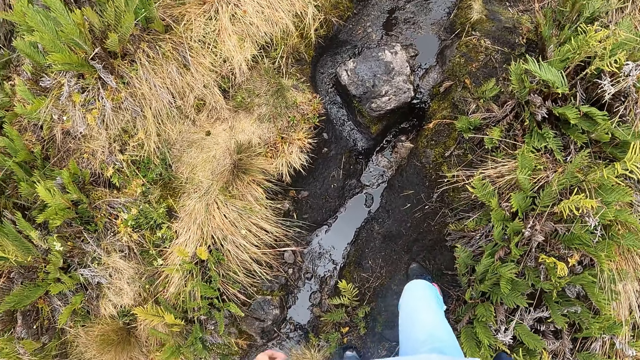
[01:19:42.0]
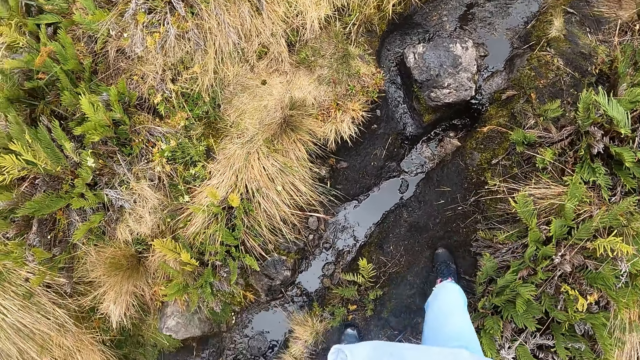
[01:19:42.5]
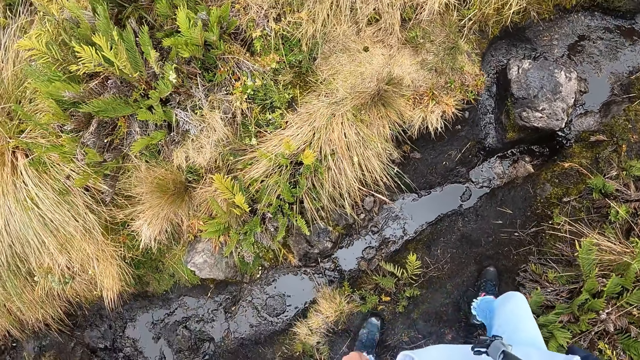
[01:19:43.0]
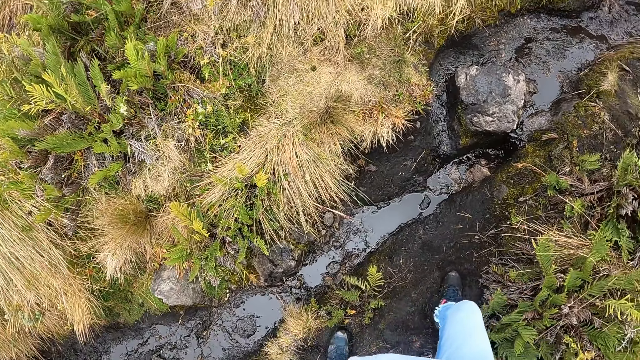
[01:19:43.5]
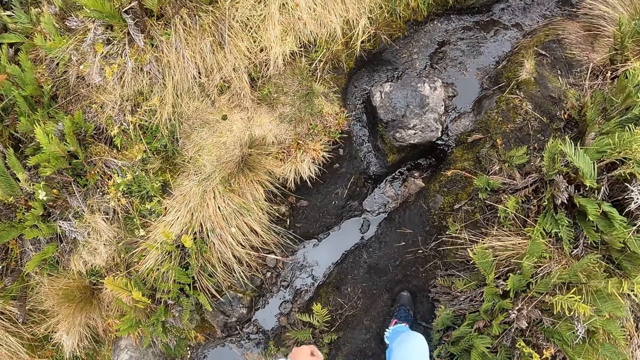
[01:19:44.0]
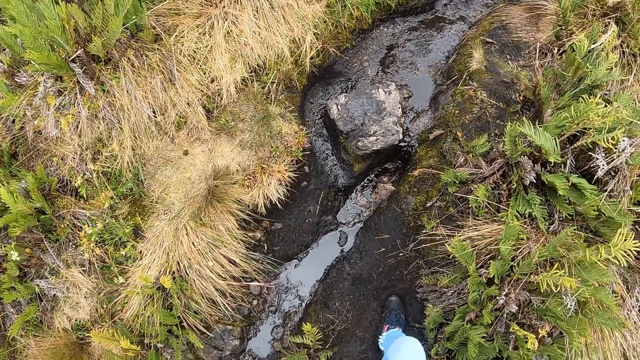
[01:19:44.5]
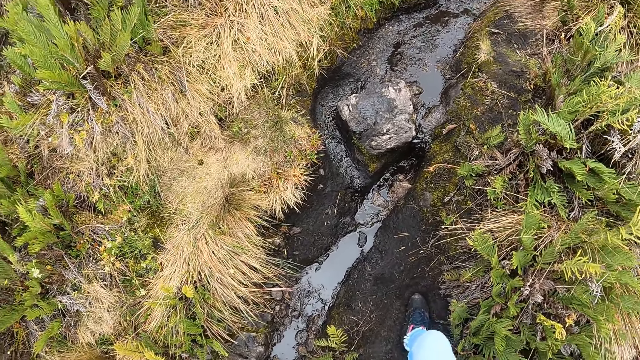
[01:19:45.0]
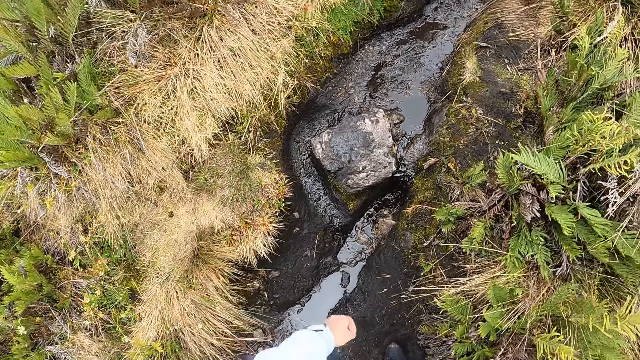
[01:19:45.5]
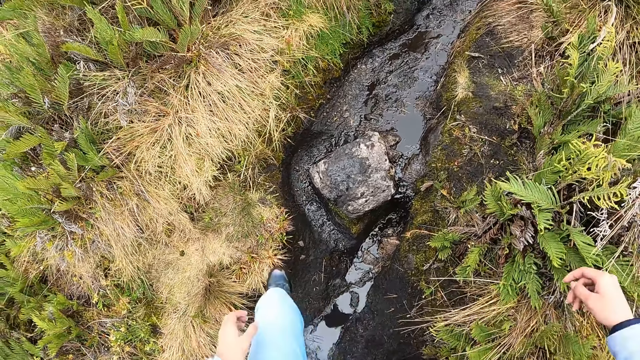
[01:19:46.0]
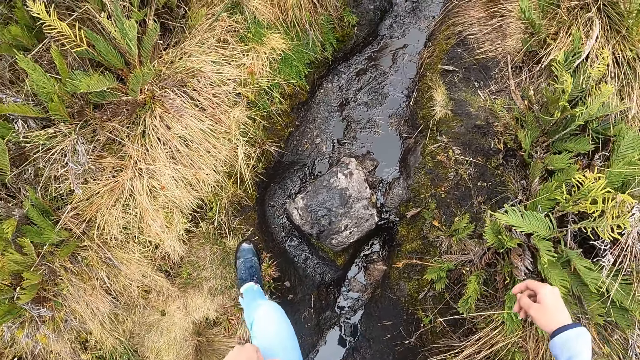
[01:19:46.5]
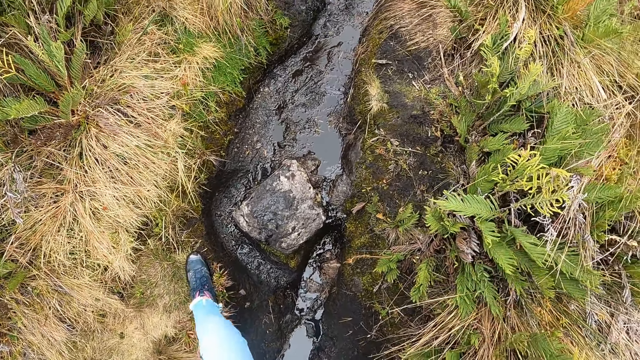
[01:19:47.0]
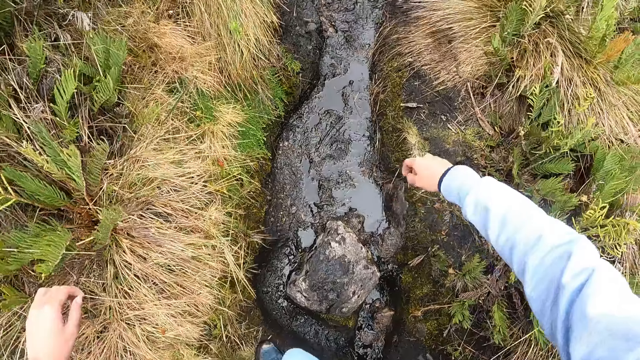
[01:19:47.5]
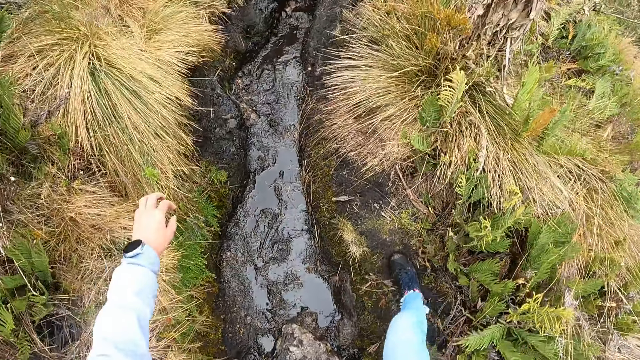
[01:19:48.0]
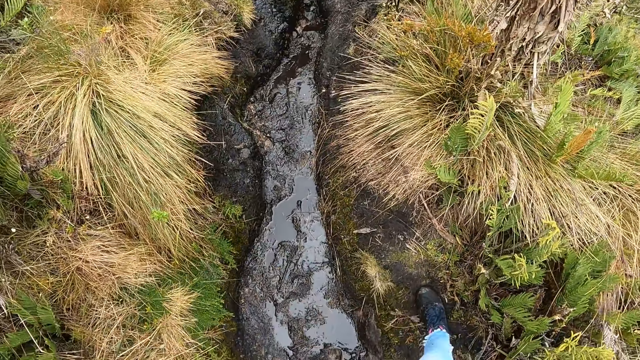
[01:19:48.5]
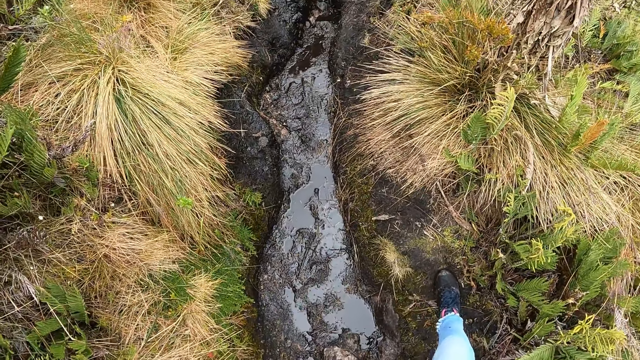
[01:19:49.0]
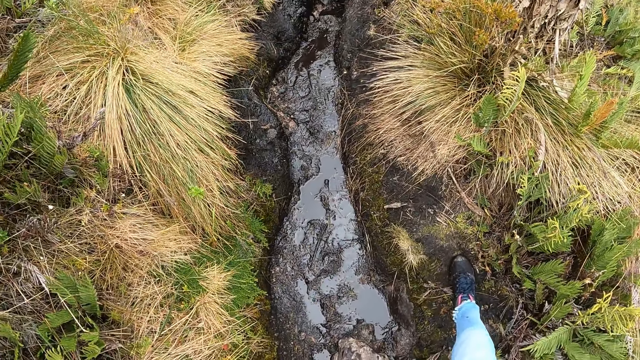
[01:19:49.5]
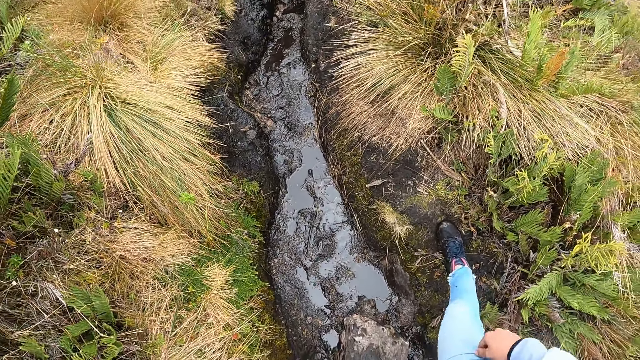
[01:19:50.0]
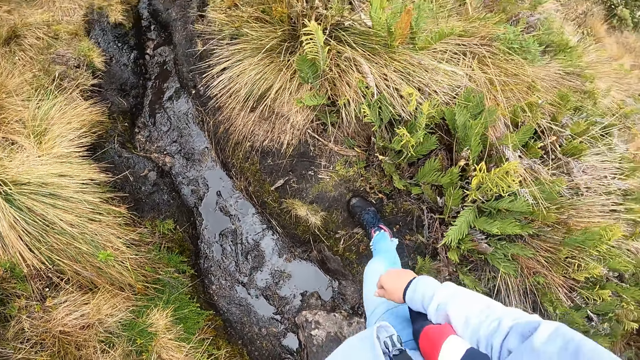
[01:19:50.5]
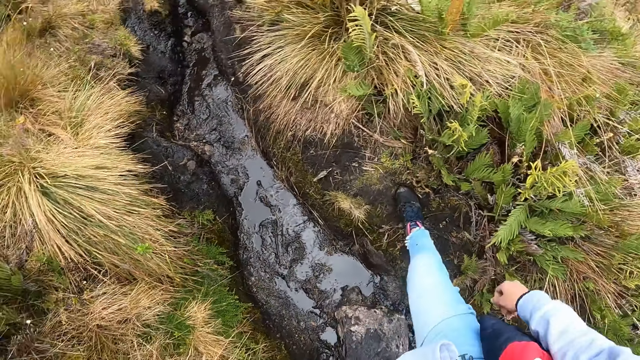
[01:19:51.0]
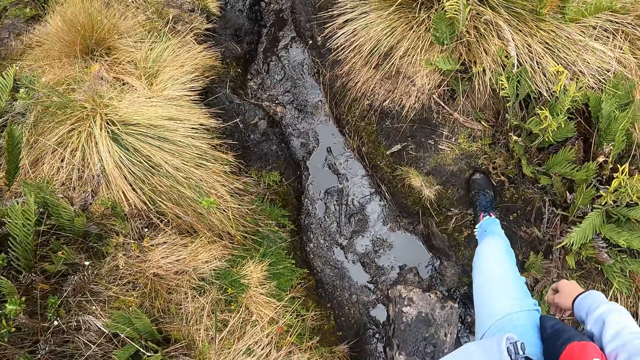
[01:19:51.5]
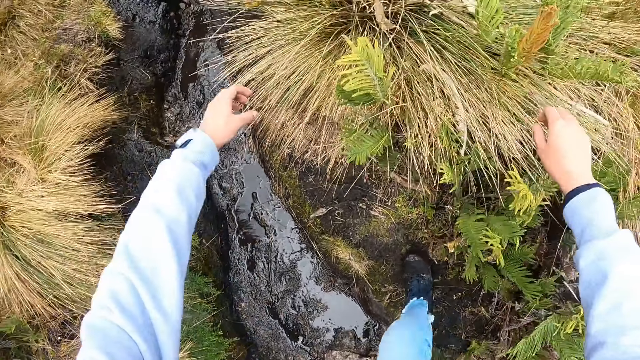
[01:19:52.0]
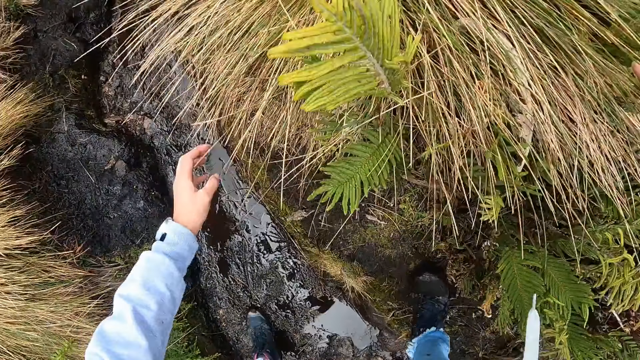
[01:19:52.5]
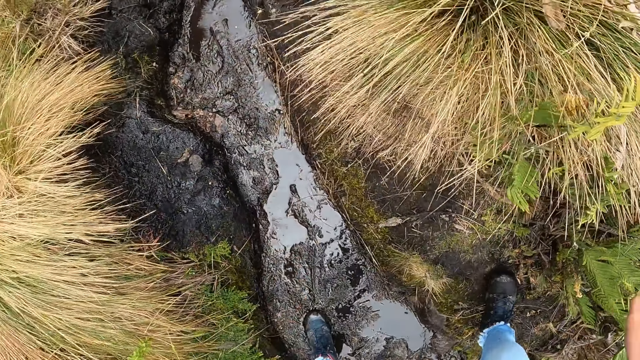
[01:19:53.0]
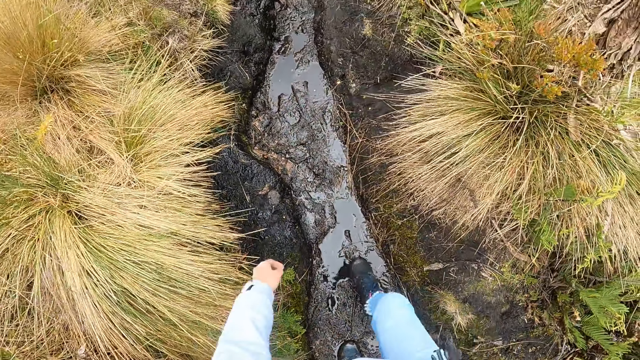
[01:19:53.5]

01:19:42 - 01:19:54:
The camera wearer looks around the ground. They walk through the vegetation.

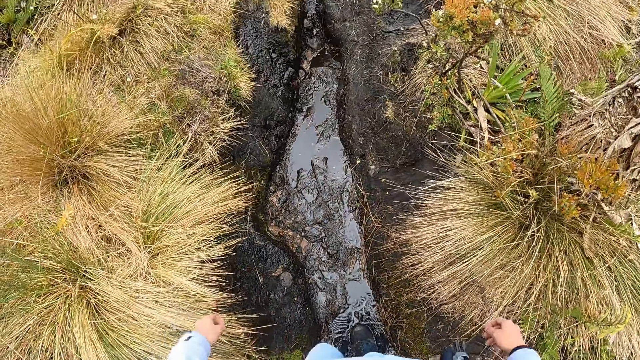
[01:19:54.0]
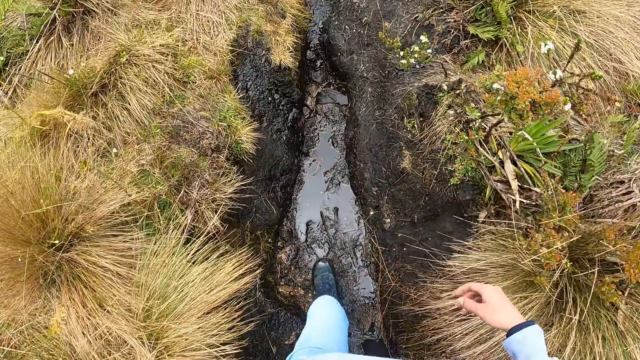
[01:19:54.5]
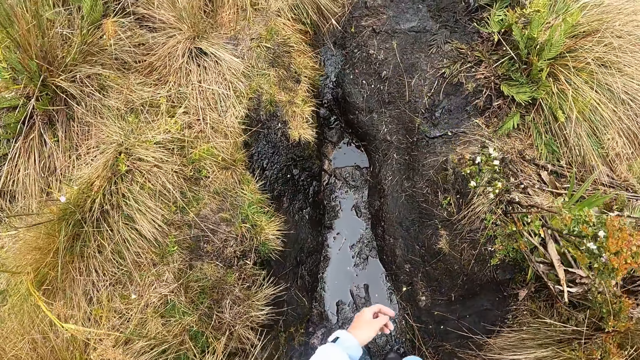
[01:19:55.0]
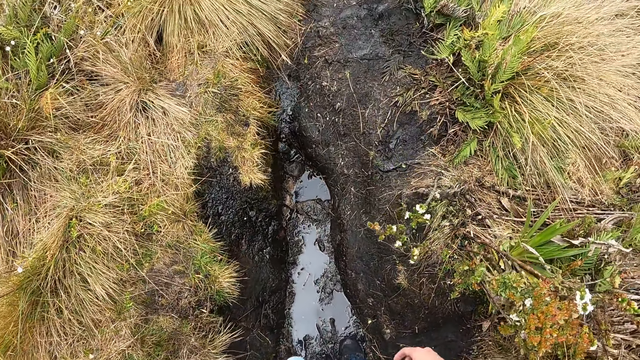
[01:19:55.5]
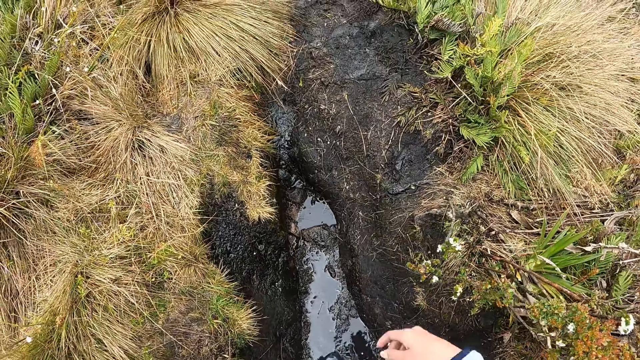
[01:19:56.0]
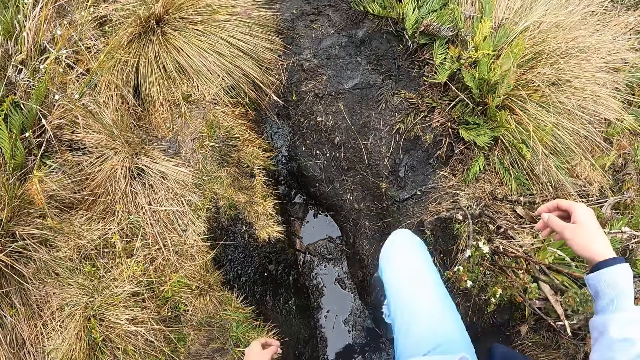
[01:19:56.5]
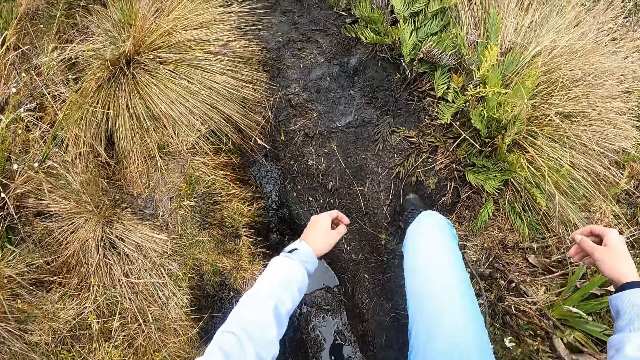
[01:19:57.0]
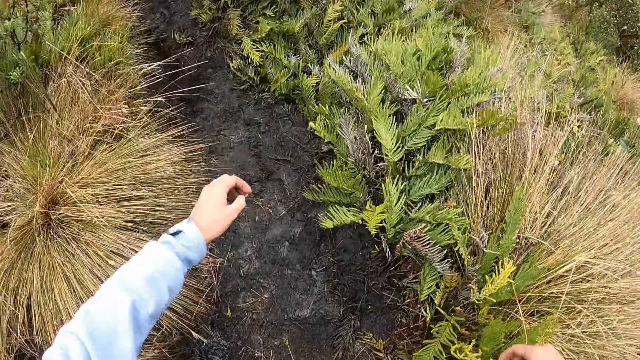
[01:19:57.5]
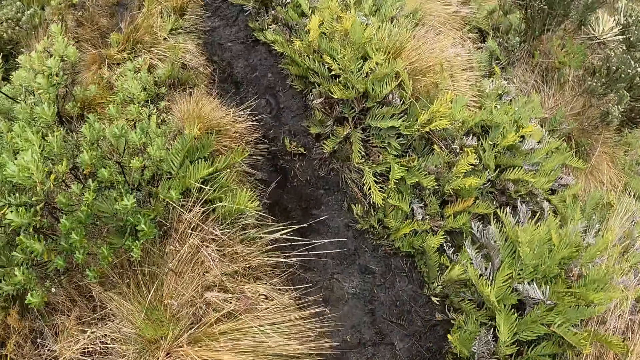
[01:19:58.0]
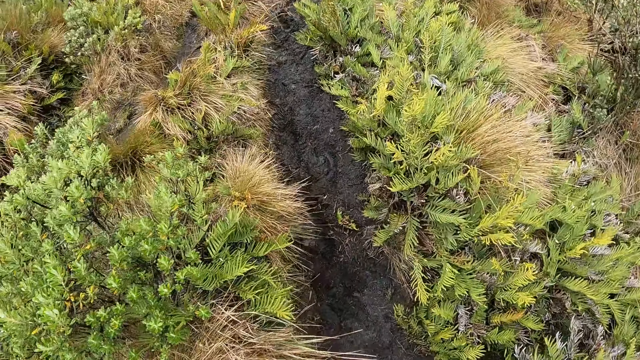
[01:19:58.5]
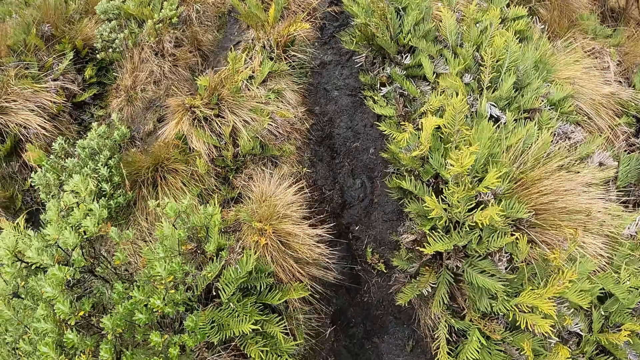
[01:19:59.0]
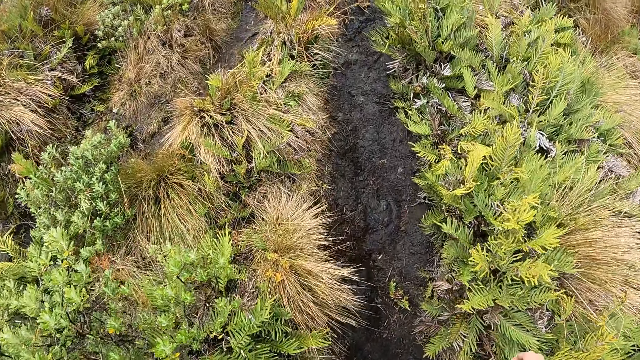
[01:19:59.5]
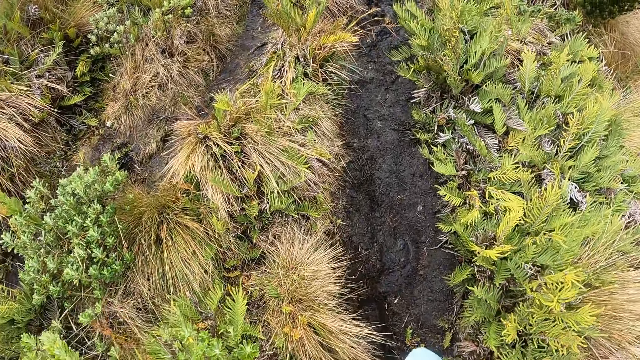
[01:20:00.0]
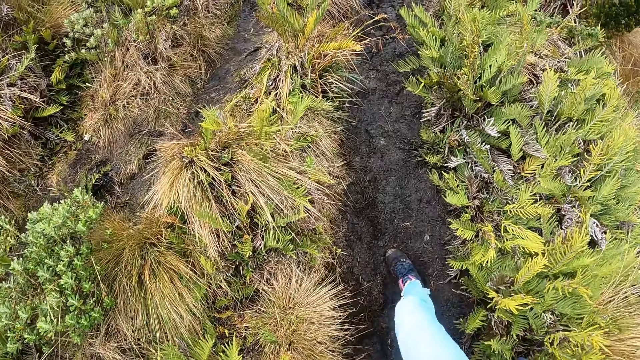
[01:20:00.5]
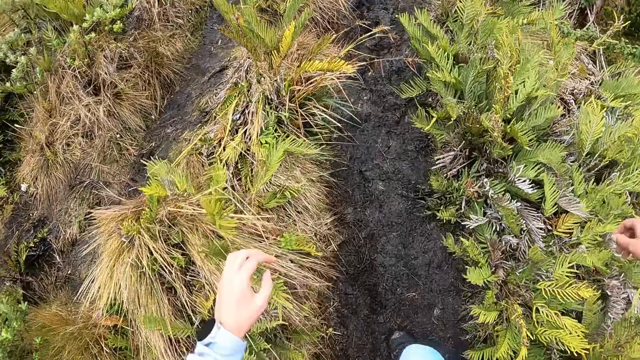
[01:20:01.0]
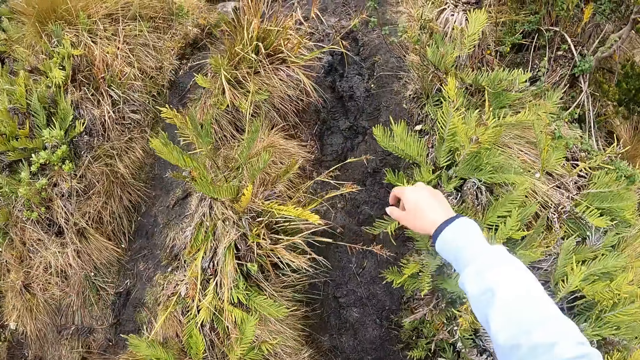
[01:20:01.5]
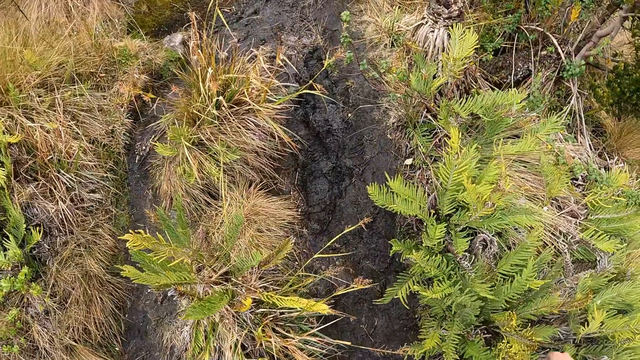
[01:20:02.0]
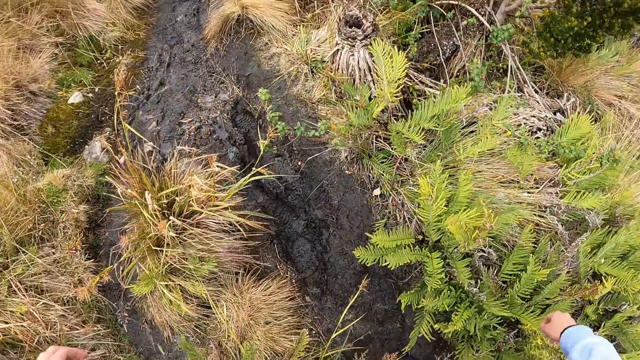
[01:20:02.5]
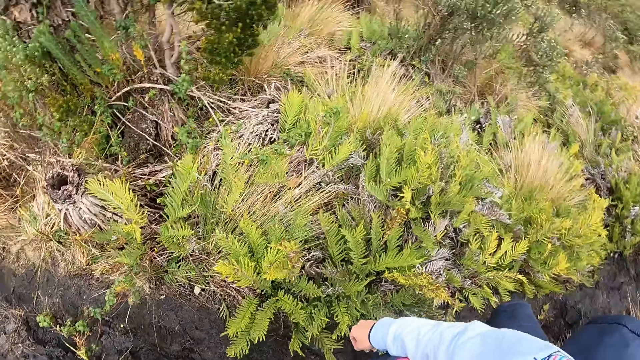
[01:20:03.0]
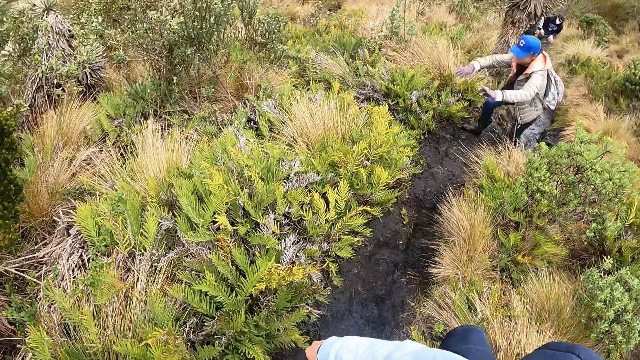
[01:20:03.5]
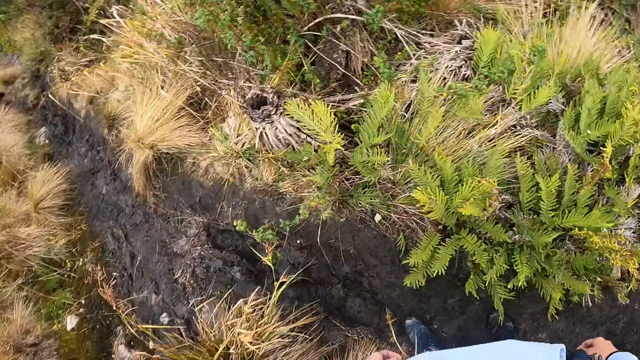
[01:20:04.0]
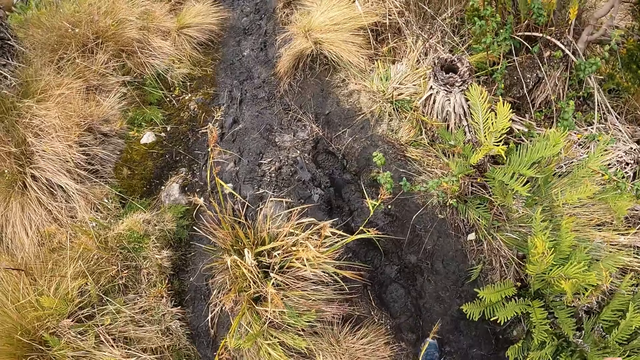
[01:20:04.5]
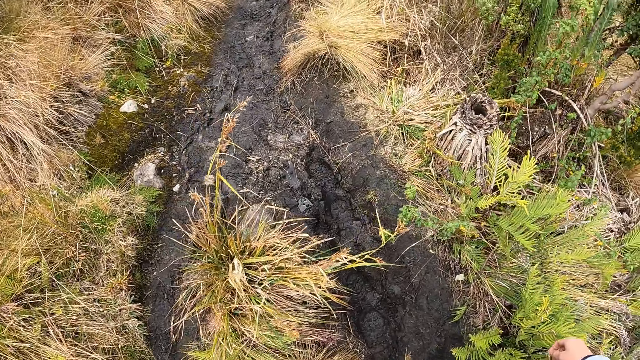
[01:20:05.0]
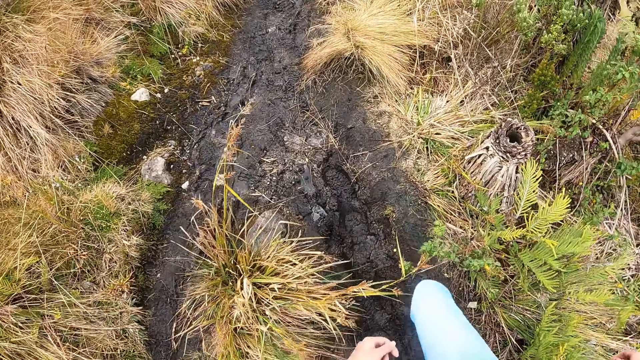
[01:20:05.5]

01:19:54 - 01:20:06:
The camera wearer looks around the vegetation. A woman walks through the vegetation. The camera wearer walks through the vegetation.
